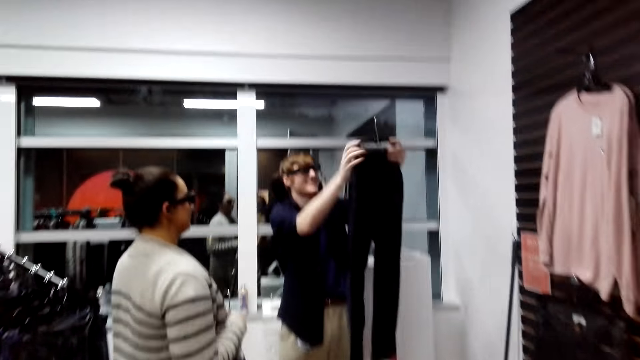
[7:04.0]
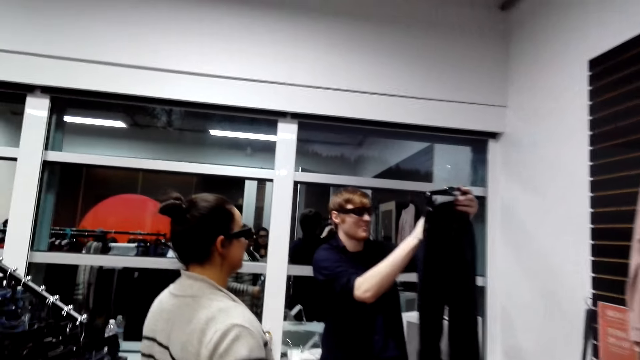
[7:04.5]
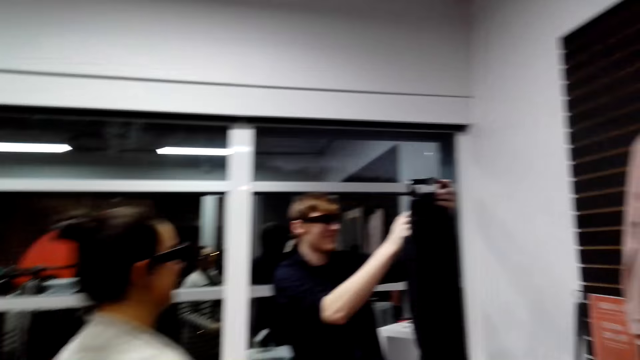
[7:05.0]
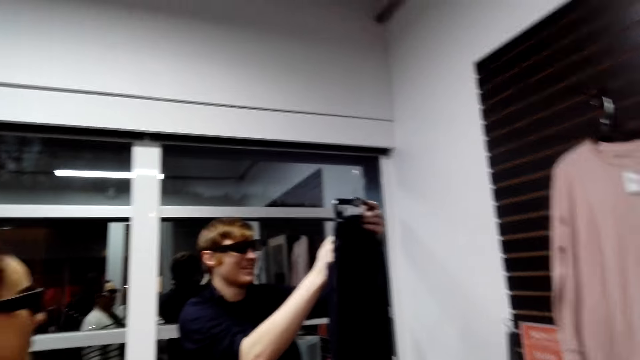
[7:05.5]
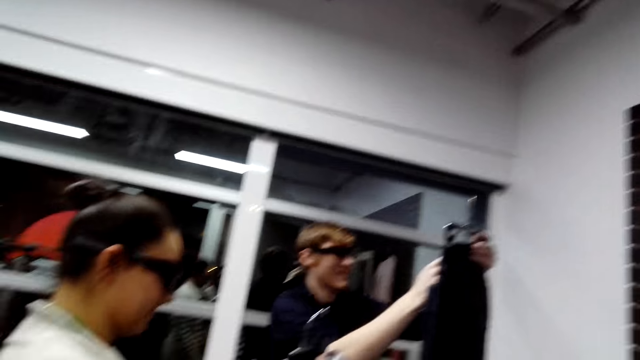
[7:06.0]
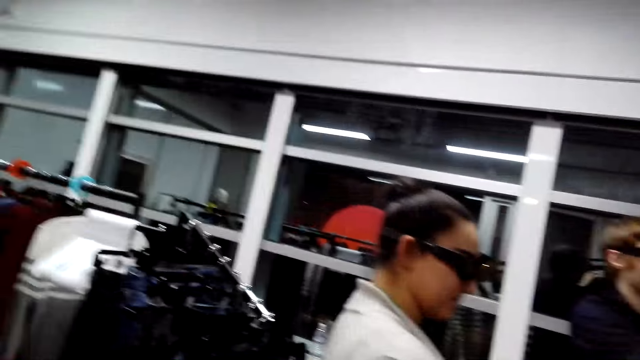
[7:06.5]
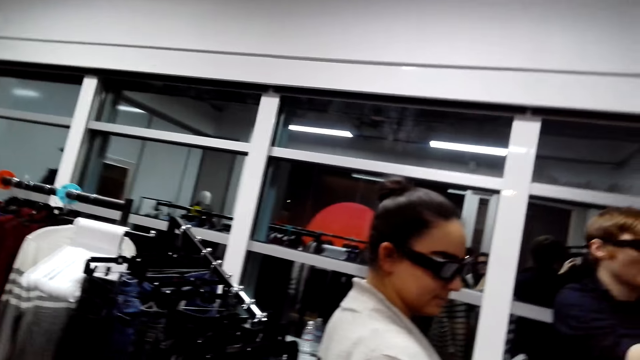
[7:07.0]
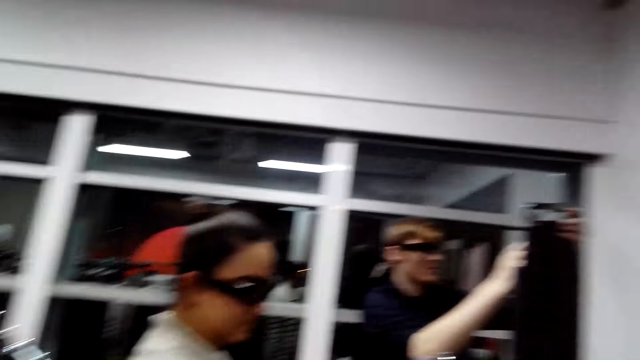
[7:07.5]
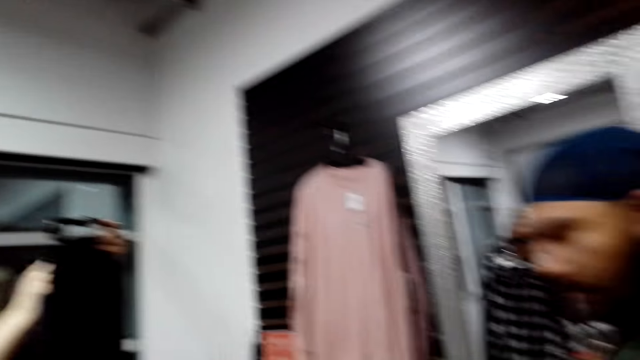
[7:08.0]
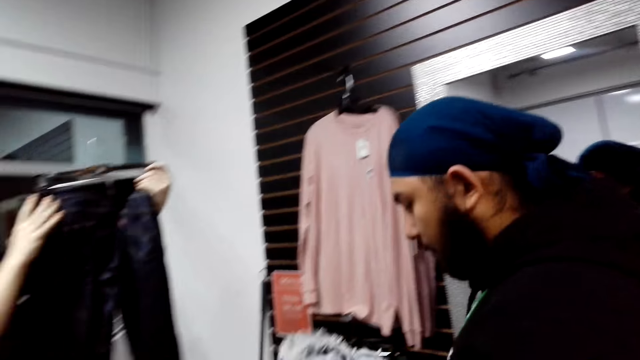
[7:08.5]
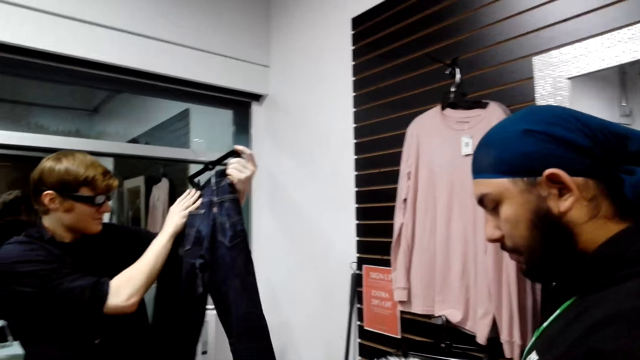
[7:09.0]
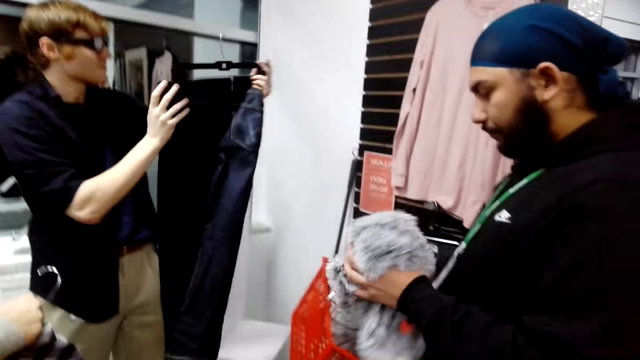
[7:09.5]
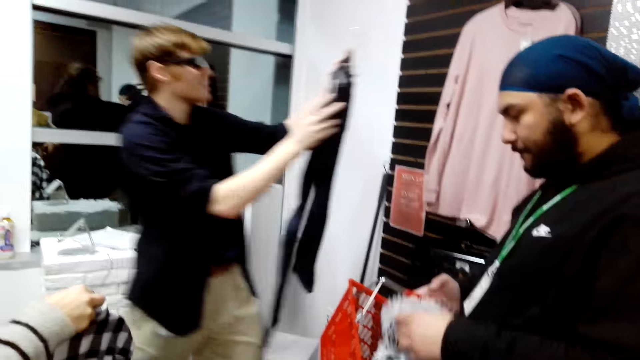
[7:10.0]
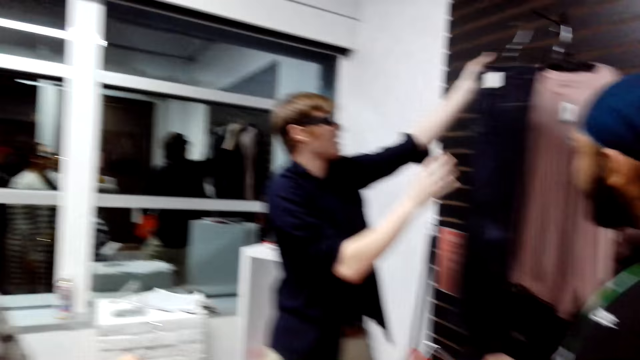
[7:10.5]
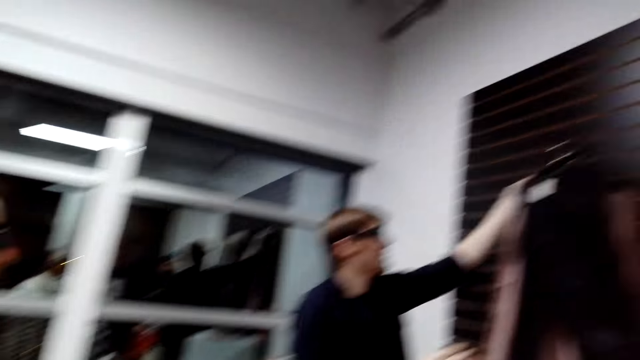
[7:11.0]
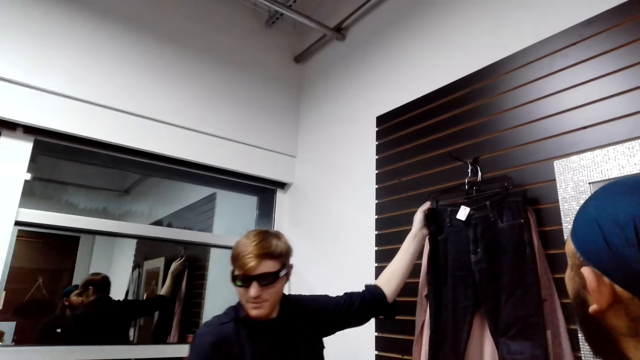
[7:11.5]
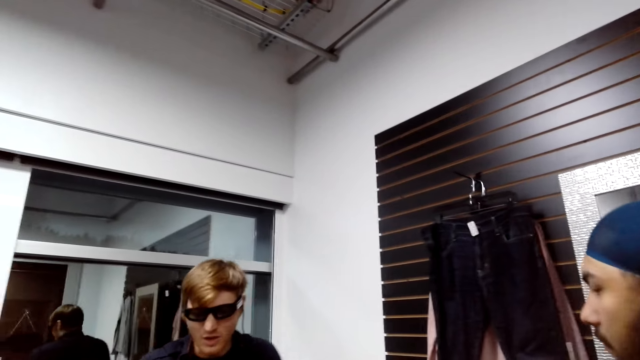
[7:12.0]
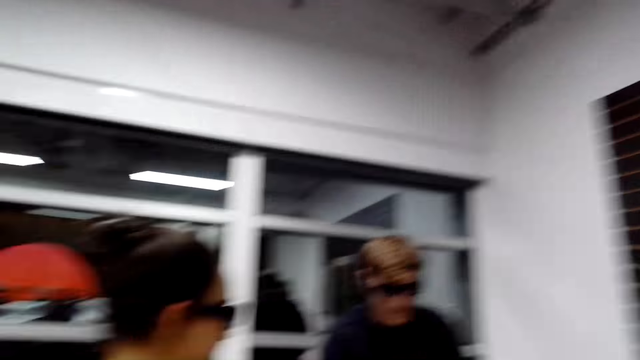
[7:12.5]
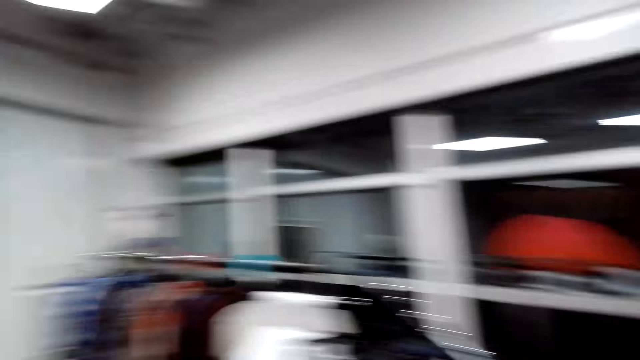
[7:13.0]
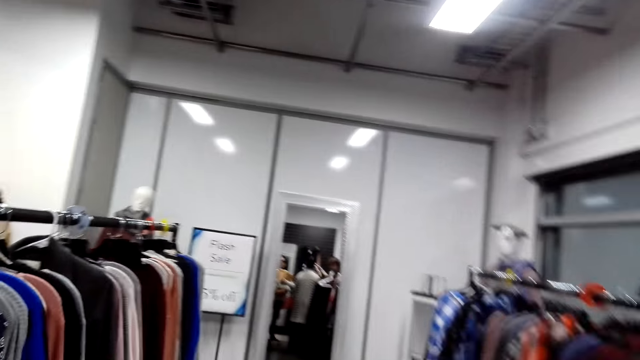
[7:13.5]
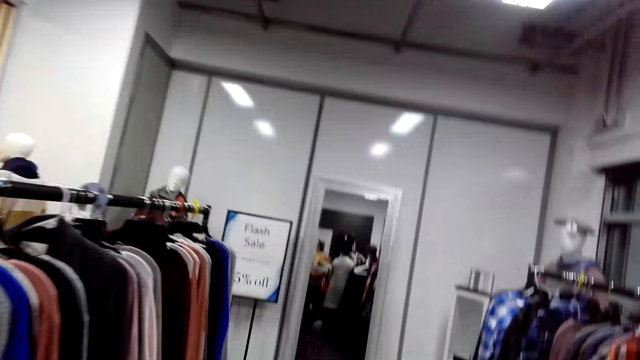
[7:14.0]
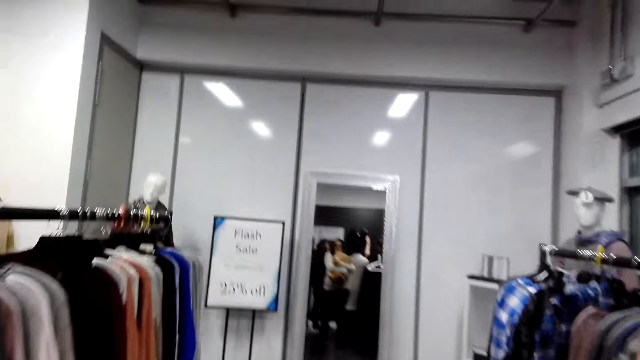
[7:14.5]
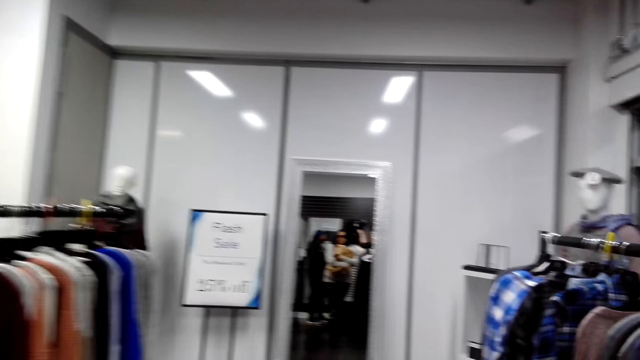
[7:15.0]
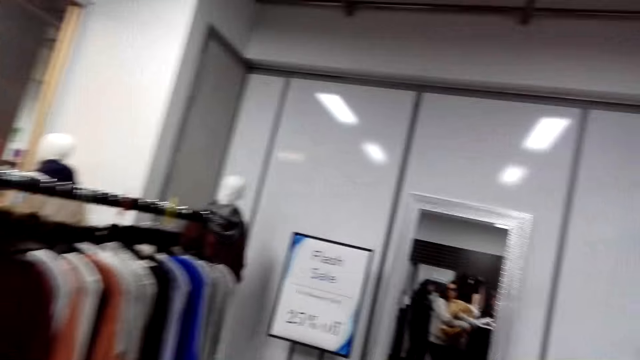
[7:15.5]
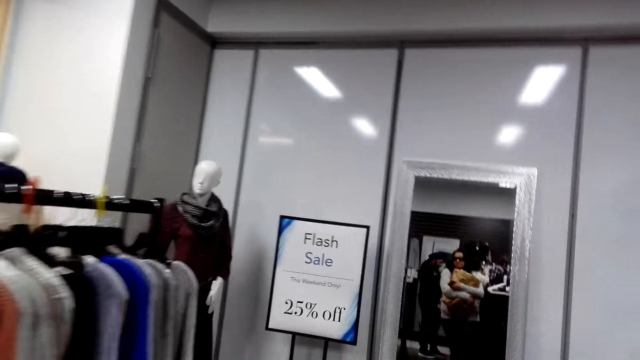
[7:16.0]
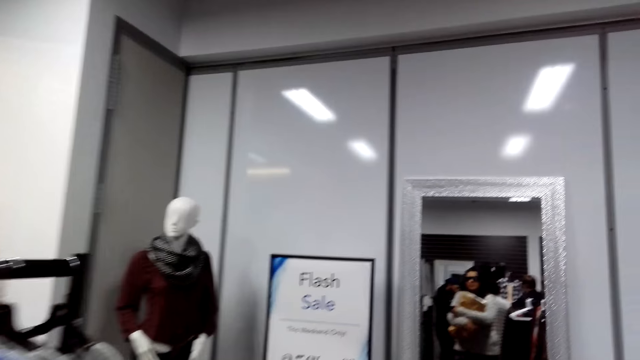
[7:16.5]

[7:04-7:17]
The camera wearer looks around. They look at the cloths. A man steps forward. The man looks at the cloth. Another man hangs the cloth. The other man steps forward. The camera wearer steps forward.

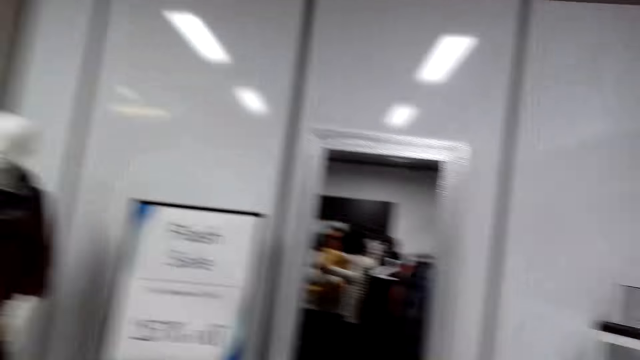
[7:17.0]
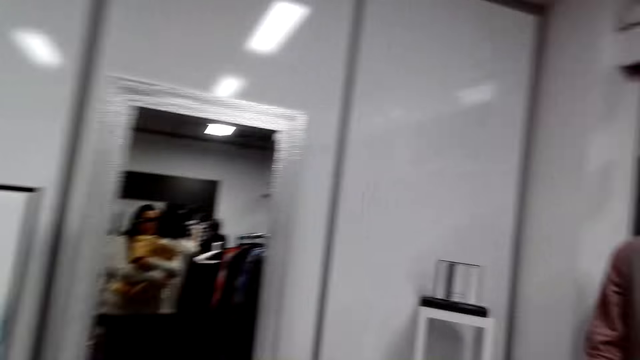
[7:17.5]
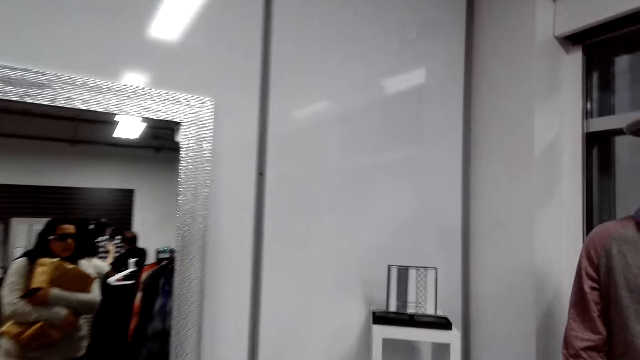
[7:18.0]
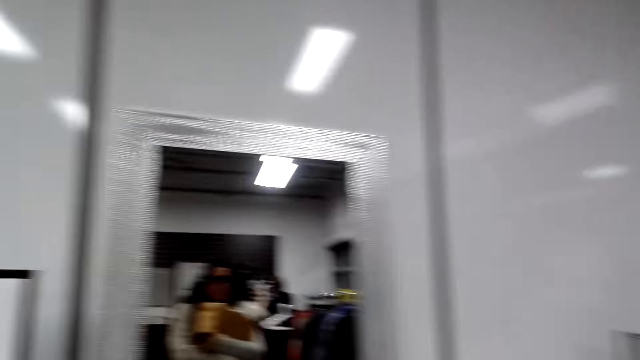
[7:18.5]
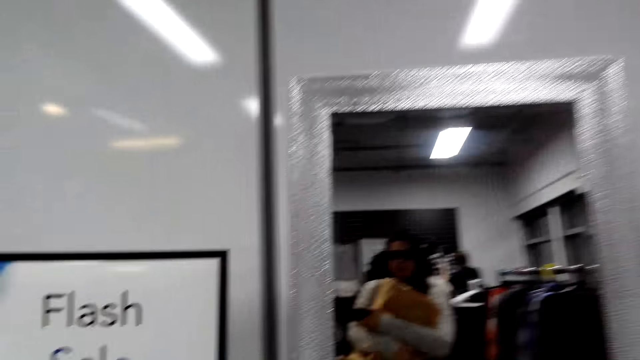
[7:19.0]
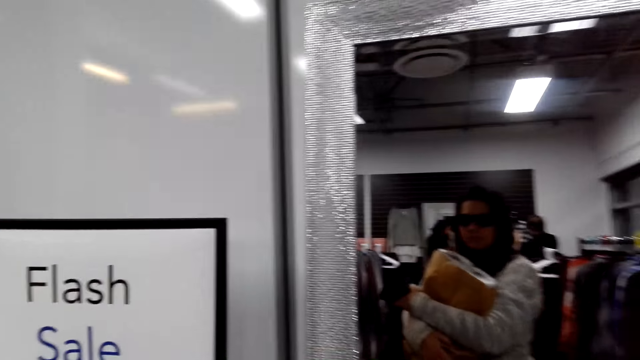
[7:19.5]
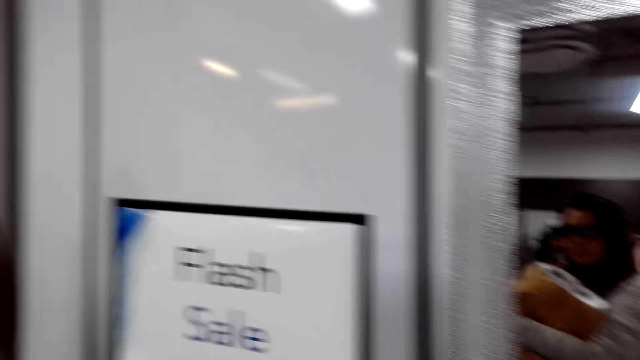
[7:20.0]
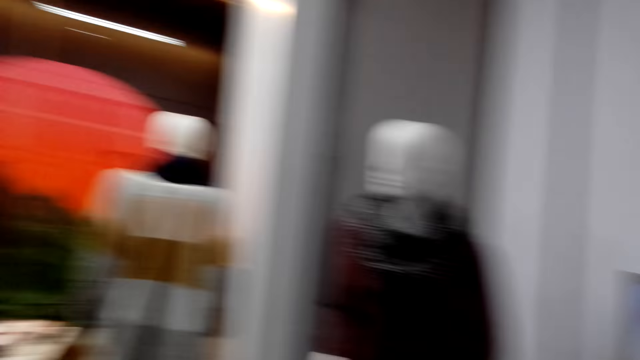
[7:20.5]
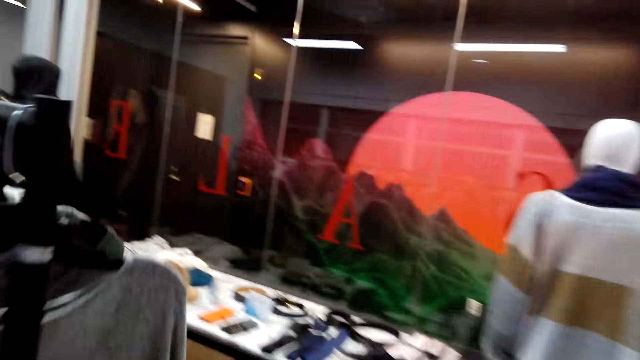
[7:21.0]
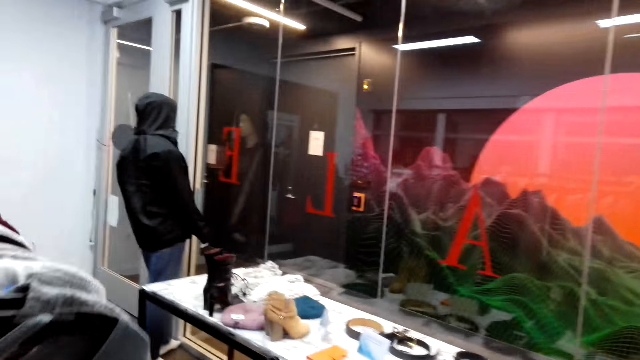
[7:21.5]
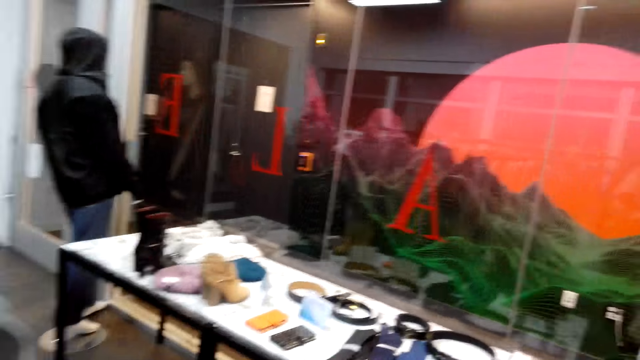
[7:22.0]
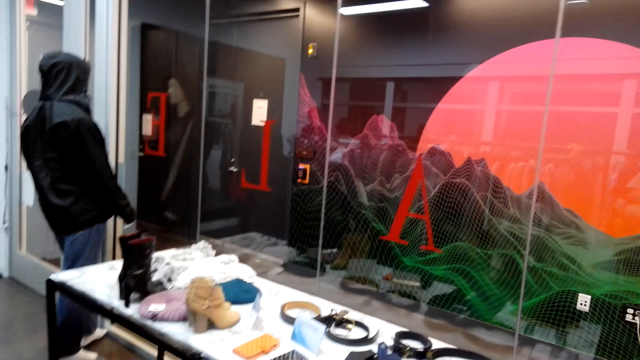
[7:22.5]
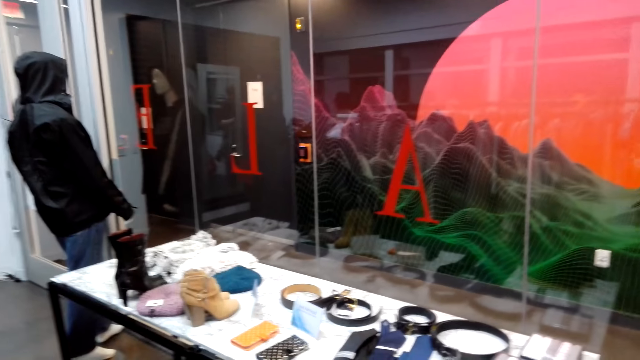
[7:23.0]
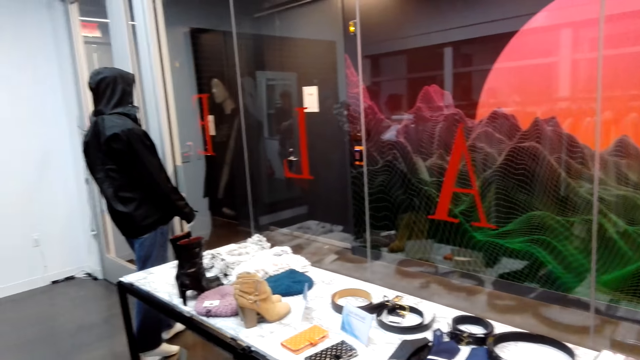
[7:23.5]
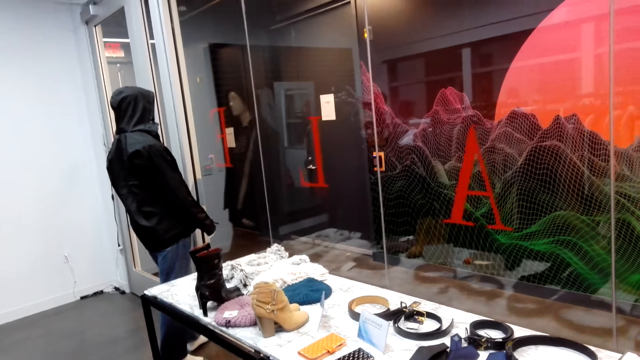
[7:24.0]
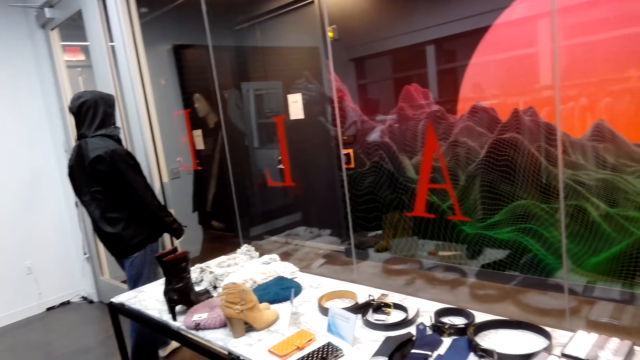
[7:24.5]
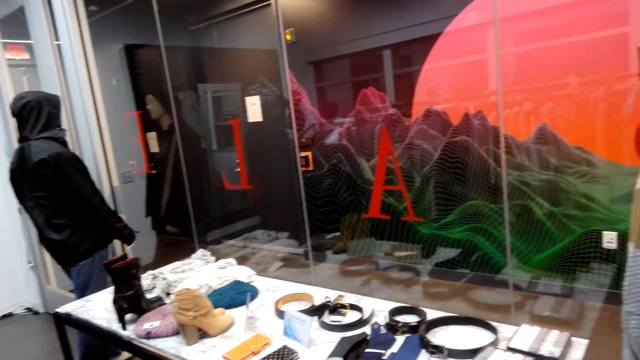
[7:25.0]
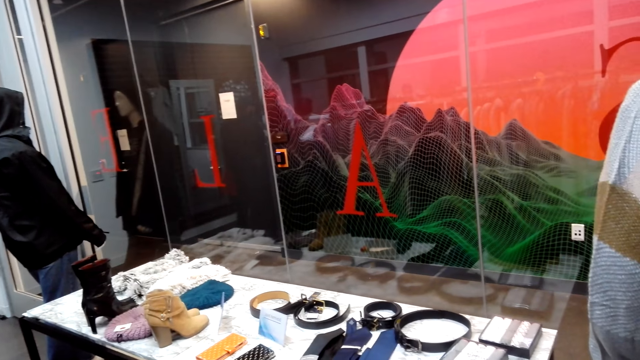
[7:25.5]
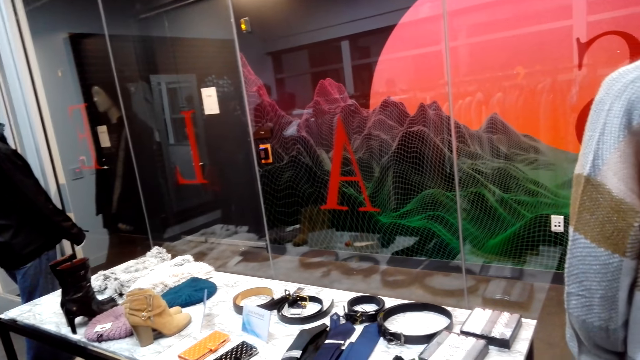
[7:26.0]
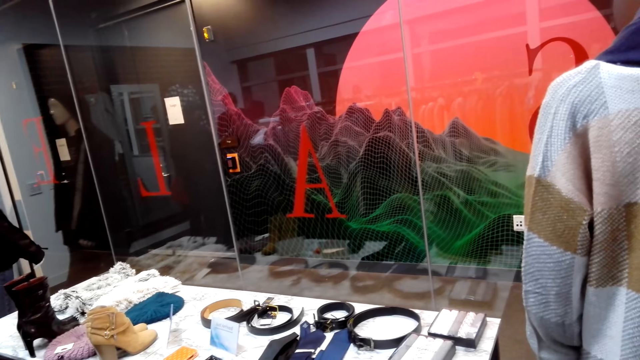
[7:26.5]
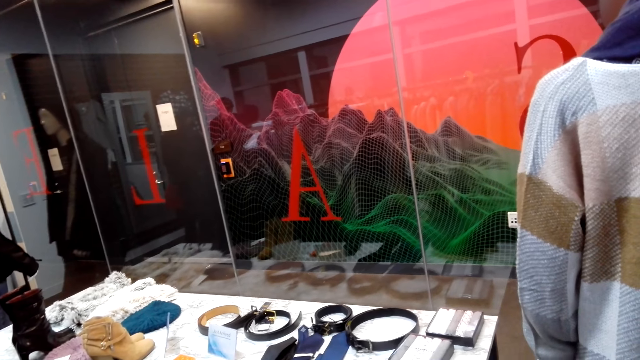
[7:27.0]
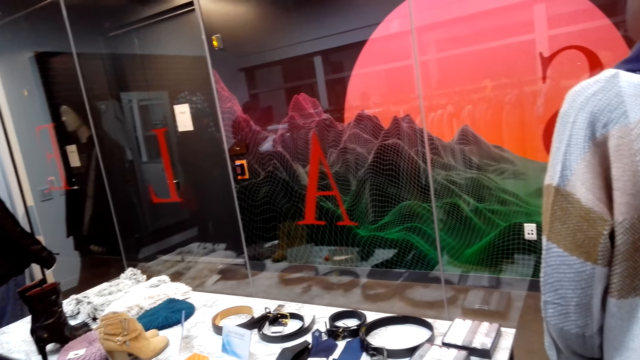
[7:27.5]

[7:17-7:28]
The camera wearer steps forward. They look at the belts.
